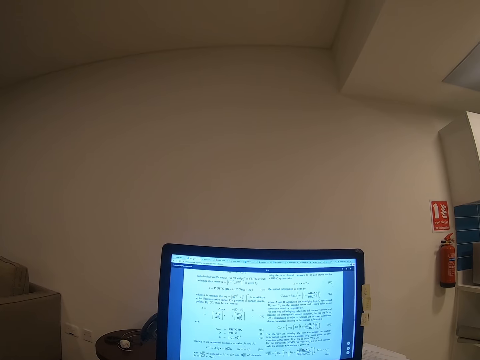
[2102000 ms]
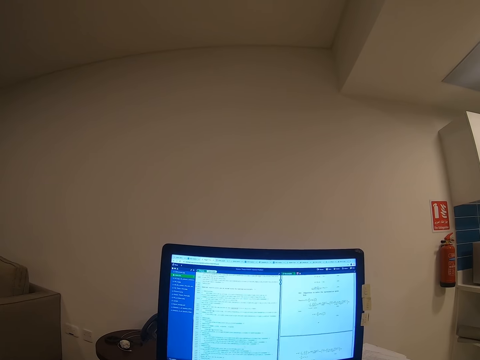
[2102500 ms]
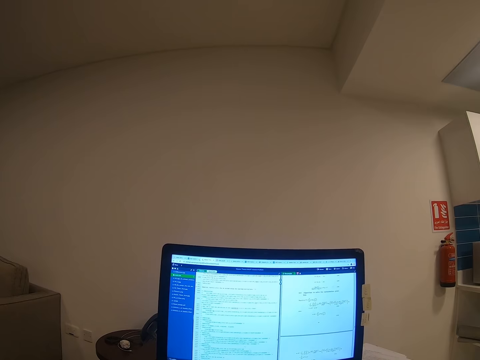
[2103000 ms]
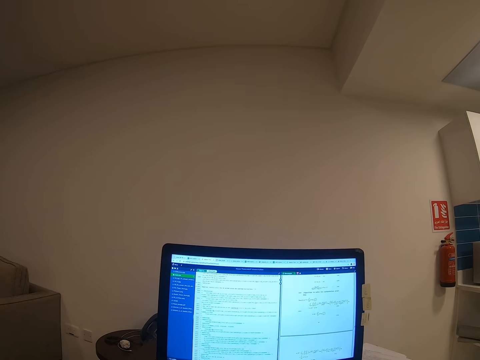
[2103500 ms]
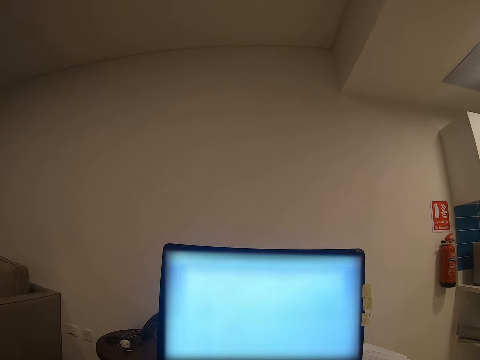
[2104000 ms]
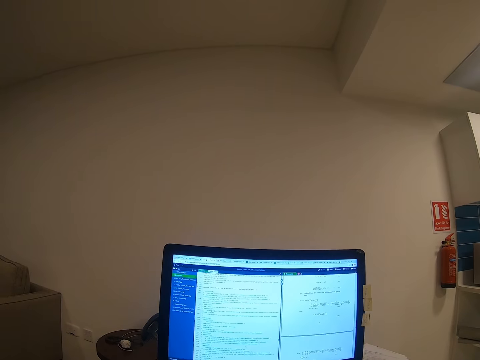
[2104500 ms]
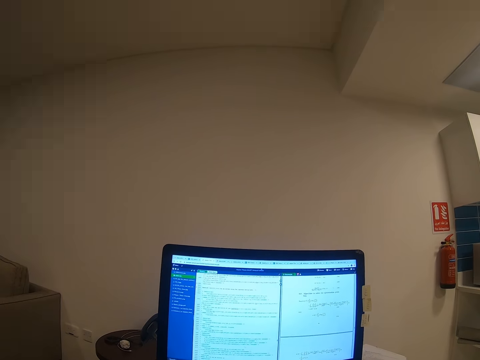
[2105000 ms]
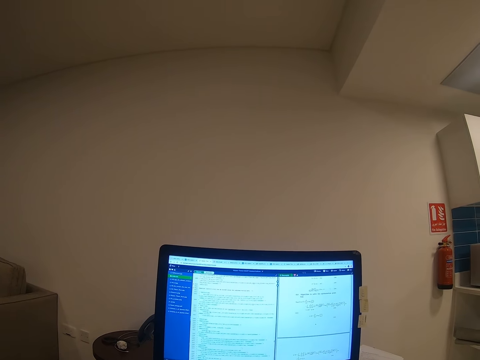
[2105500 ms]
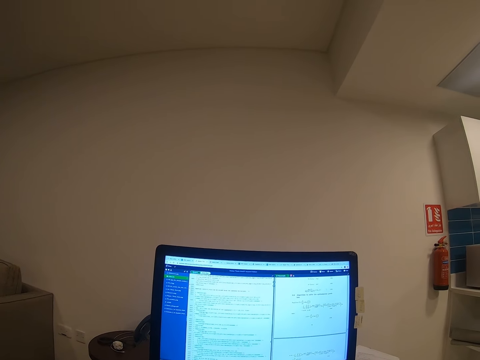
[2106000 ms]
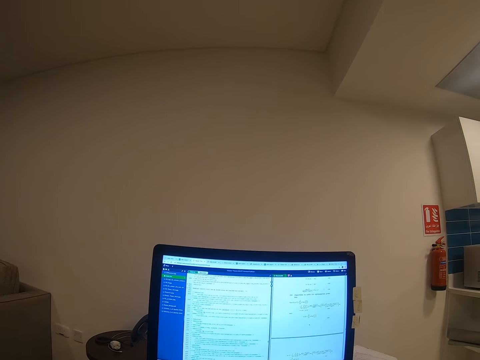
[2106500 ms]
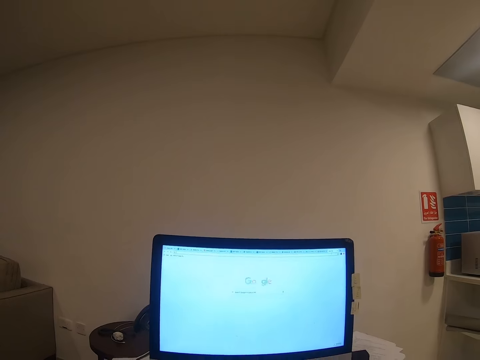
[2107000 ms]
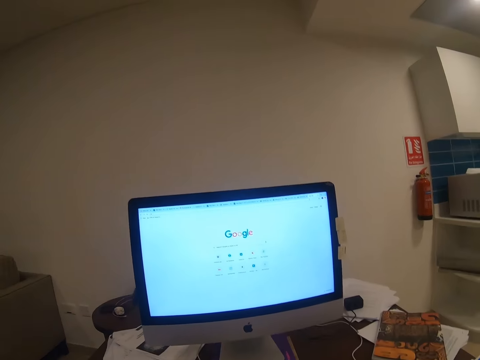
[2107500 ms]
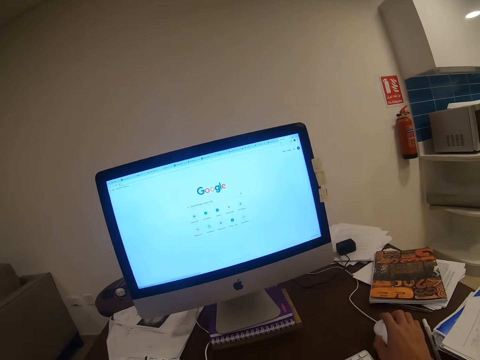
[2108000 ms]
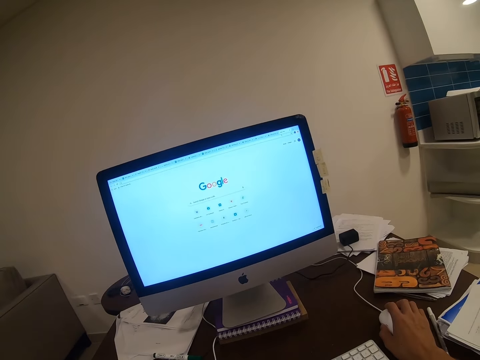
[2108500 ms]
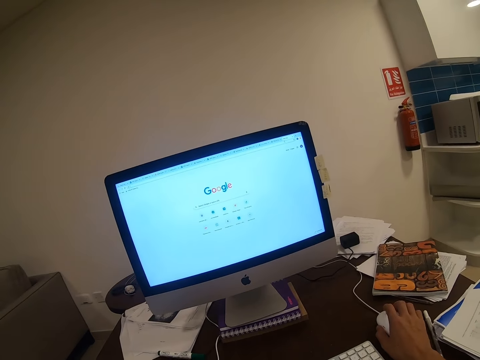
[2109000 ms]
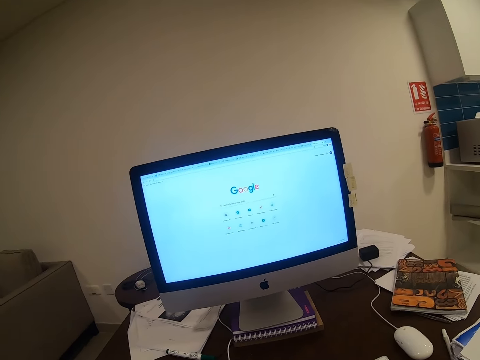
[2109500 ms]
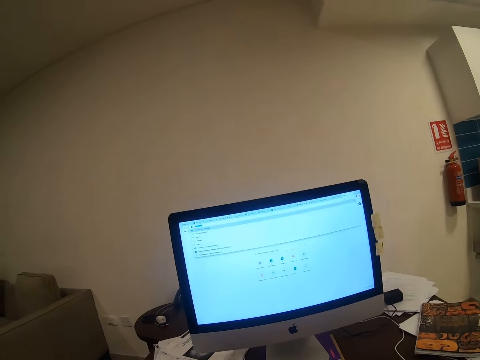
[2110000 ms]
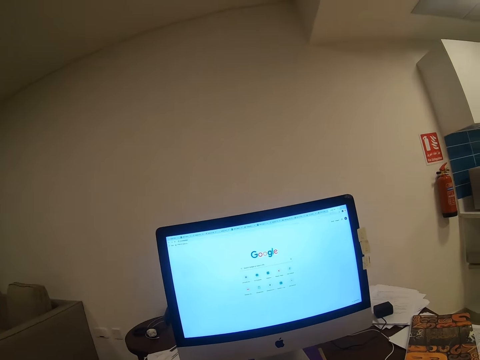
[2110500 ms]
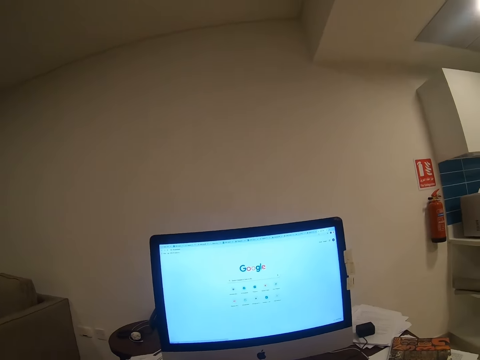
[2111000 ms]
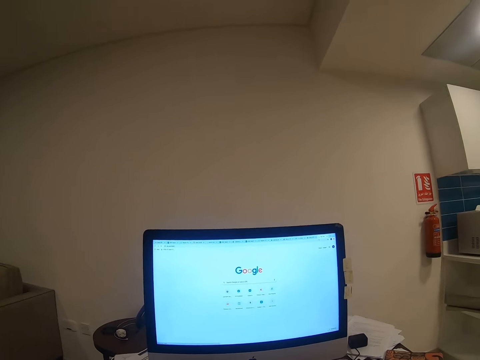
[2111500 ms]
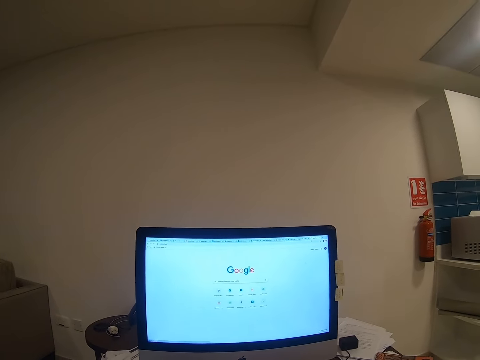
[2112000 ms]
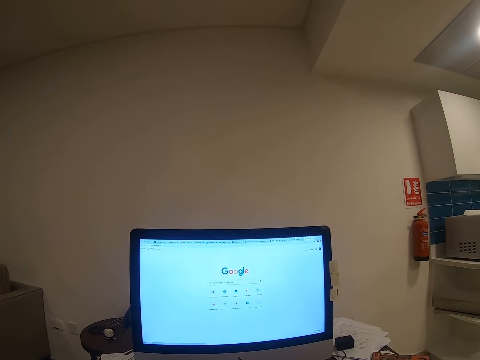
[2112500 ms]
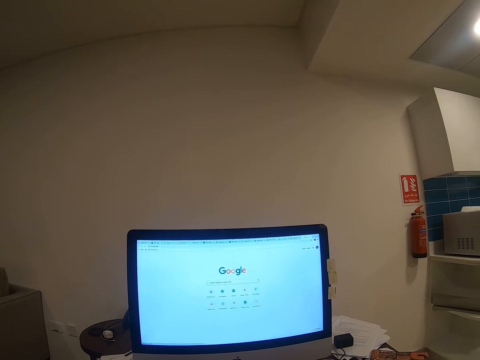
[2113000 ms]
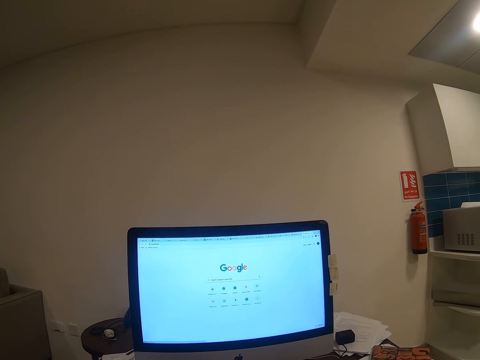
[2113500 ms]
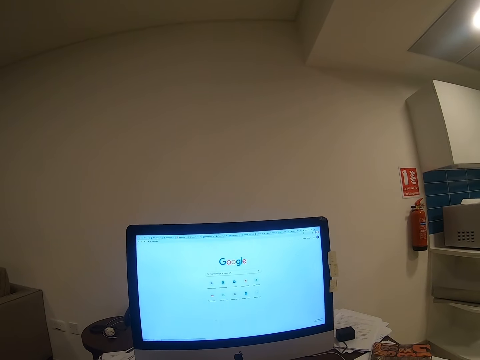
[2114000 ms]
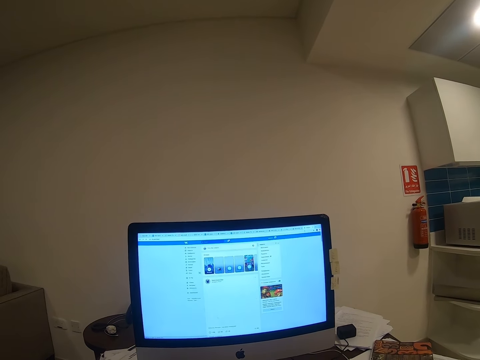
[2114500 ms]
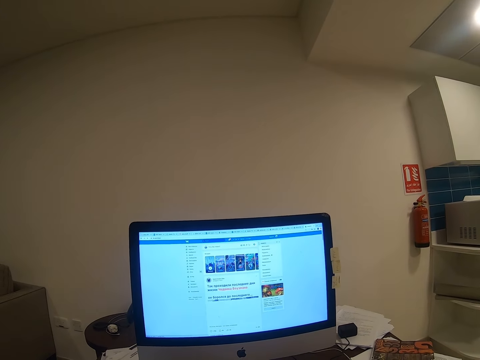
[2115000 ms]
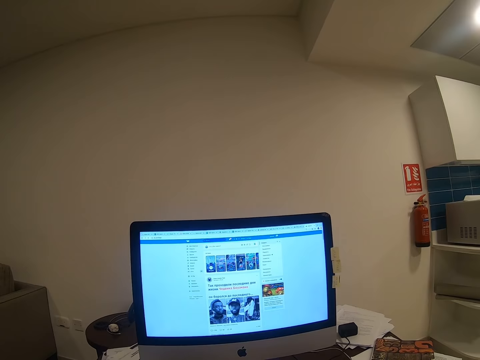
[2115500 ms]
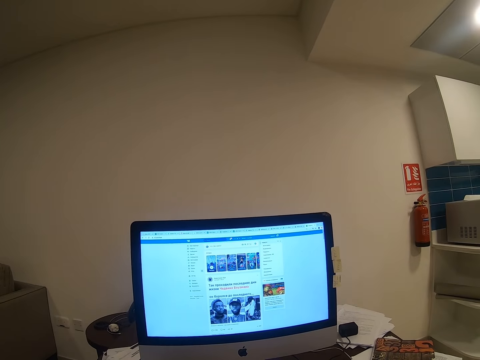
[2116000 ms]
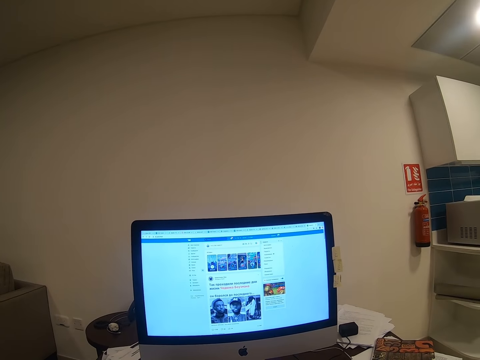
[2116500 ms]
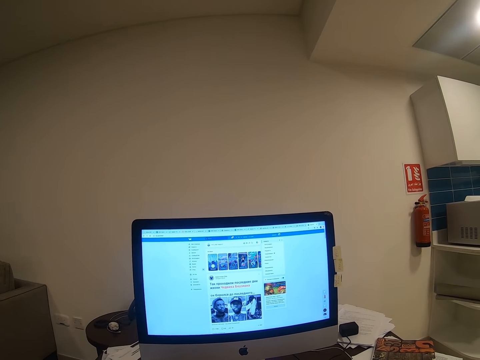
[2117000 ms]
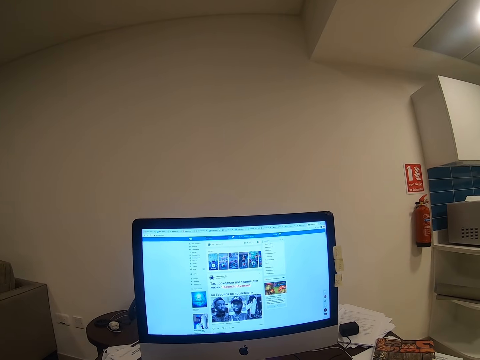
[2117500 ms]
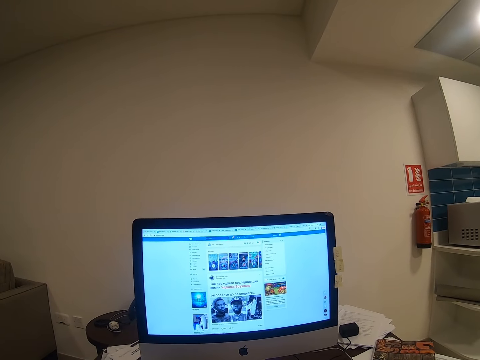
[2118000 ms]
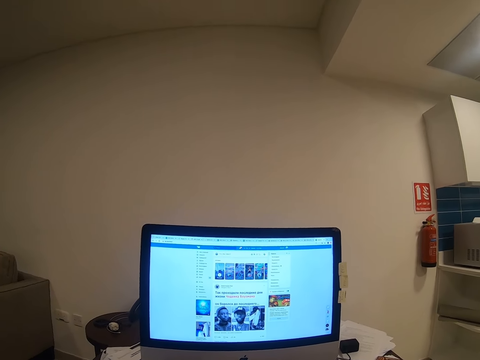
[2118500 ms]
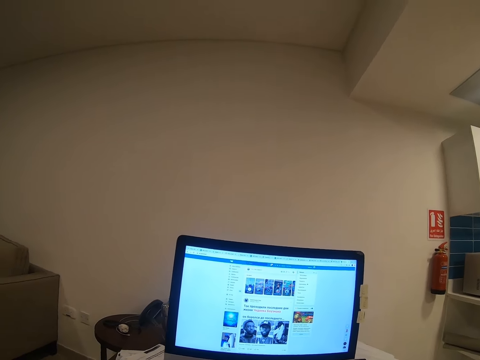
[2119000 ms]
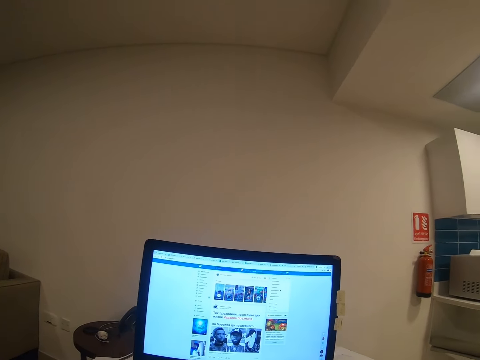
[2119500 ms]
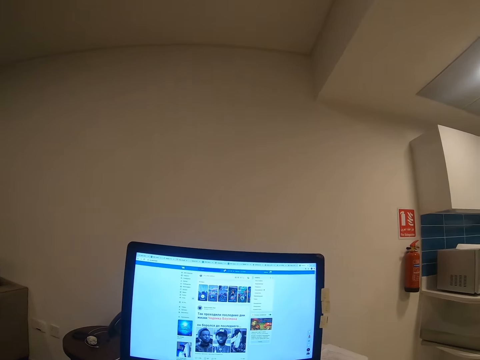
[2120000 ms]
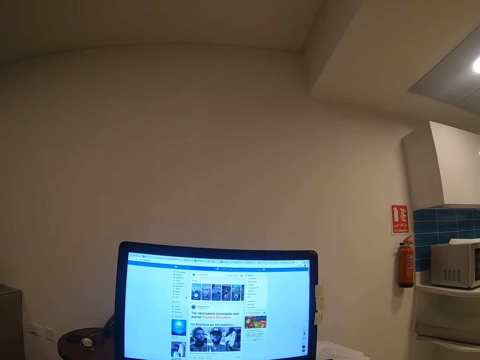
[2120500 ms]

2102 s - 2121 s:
The camera wearer navigates on the desktop. They remove their right hand from the mouse. They stare at the desktop. They navigate on the desktop.
